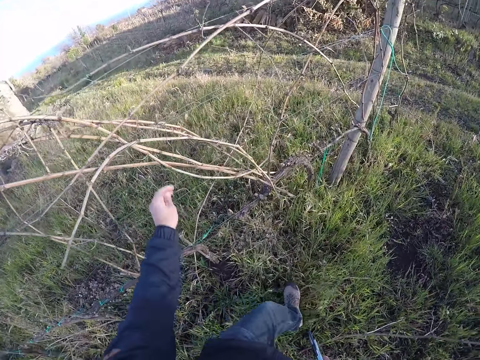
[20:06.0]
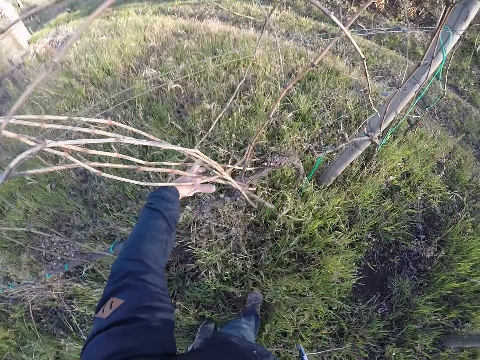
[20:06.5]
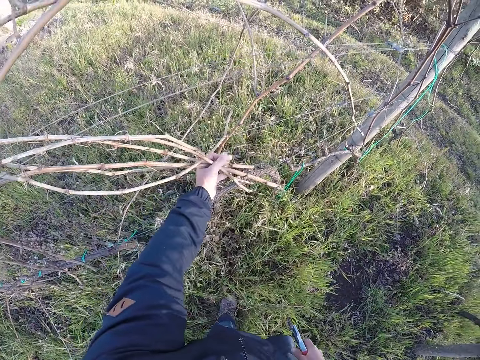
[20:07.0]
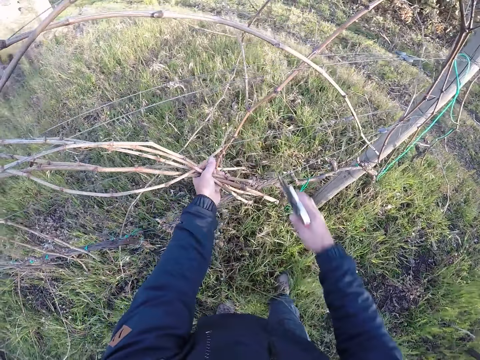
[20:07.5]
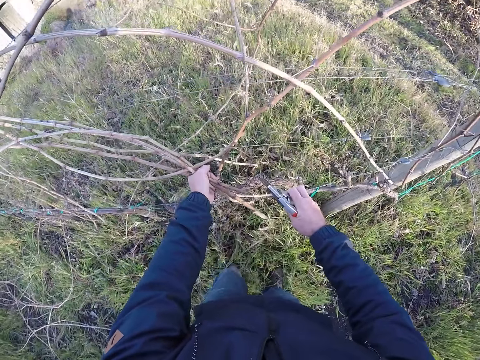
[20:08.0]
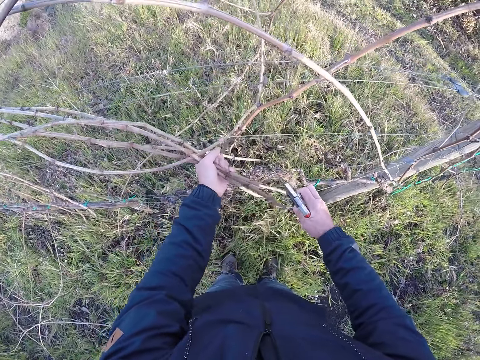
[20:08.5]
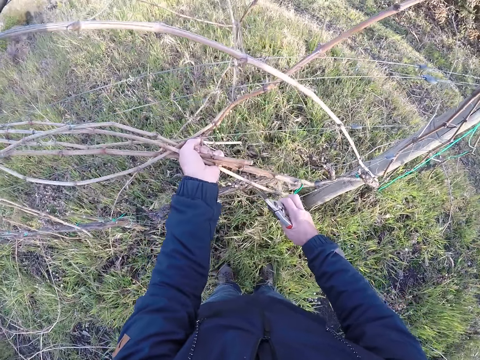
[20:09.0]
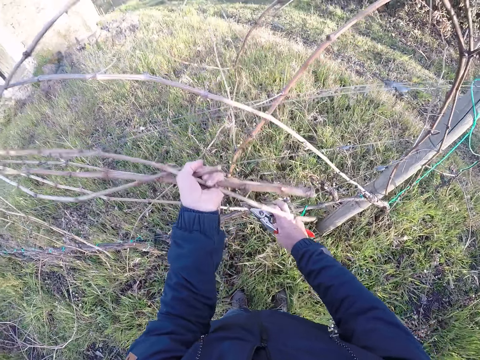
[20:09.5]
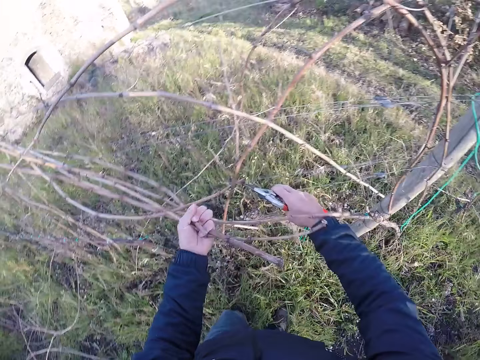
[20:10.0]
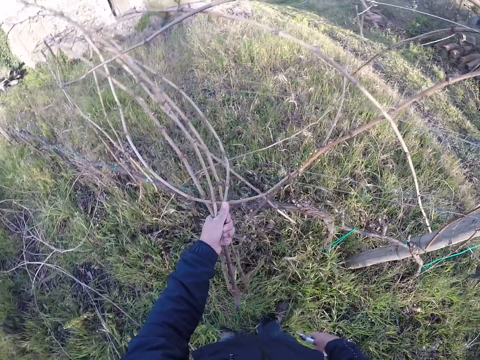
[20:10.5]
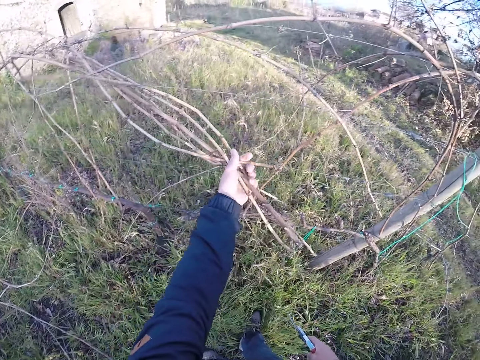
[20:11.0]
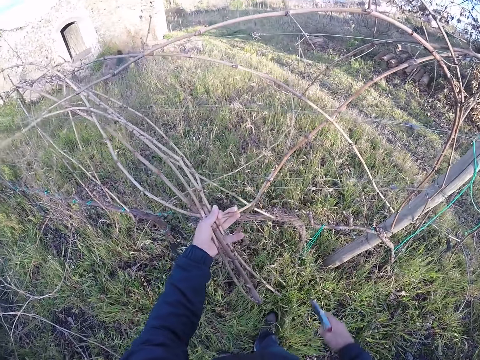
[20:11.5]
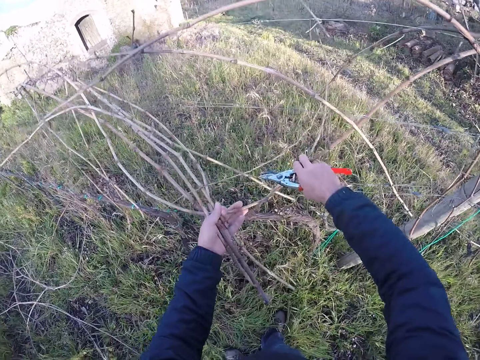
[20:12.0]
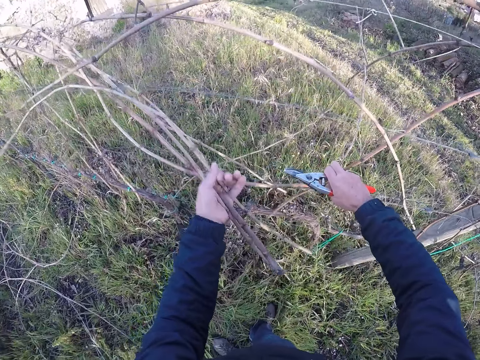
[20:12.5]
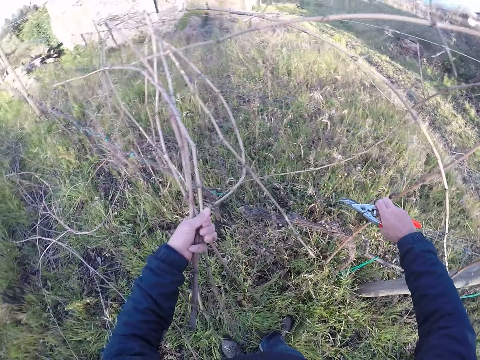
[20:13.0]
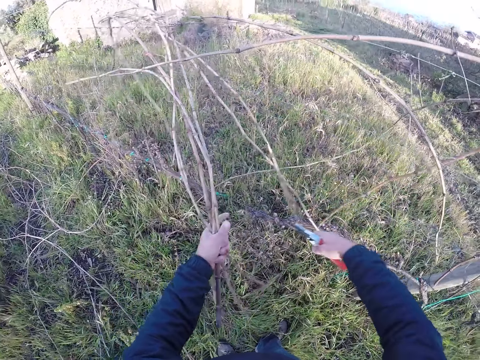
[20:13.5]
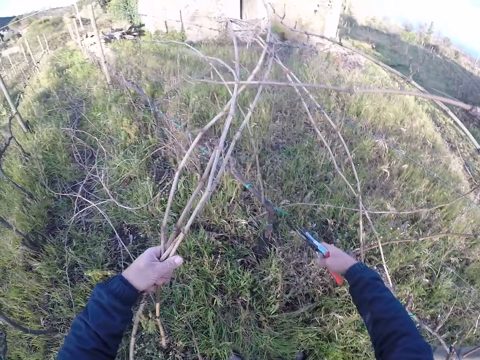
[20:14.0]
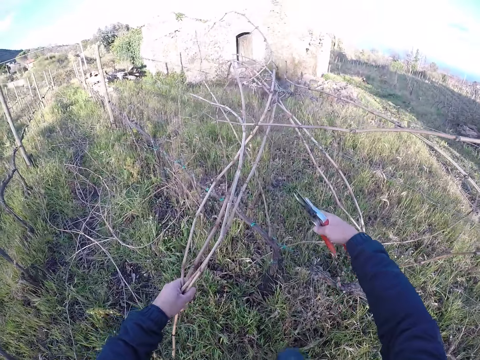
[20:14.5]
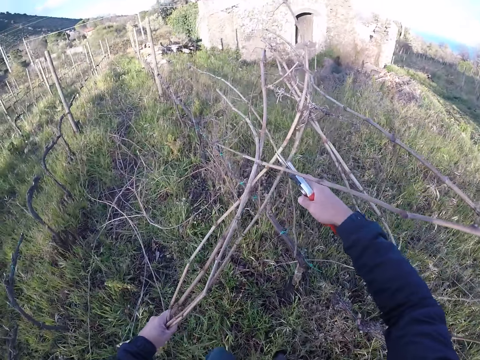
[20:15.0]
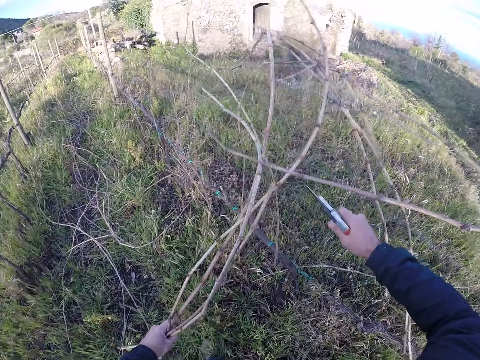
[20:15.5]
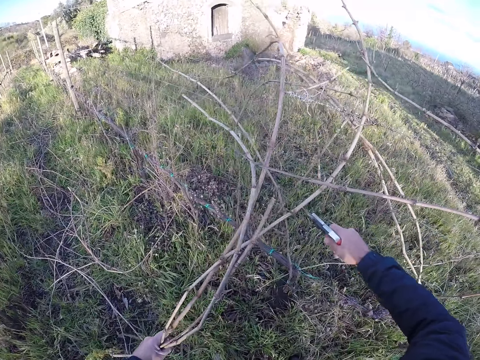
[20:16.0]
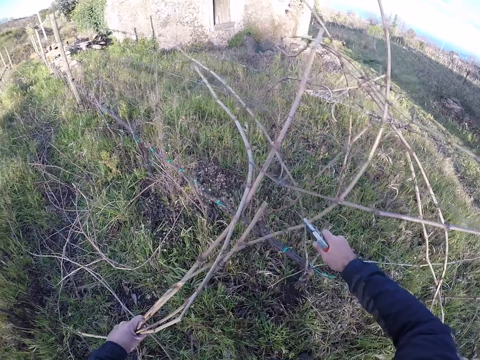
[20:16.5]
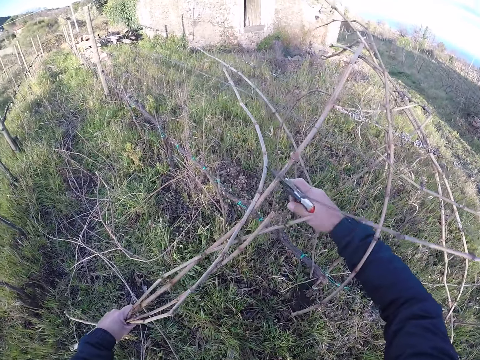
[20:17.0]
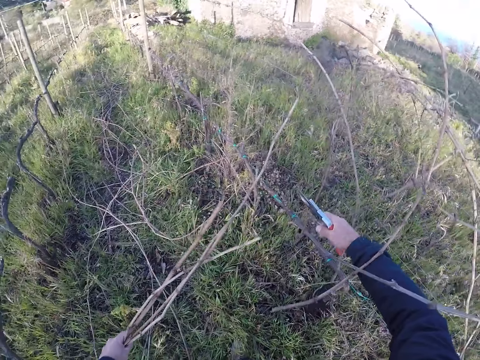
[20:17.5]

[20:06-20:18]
The camera wearer holds a bunch of twigs on the fence with her left hand. She pulls the barb wire with her right hand. She pulls a twig with her right hand. She cuts the twigs with the pruner in her right hand.

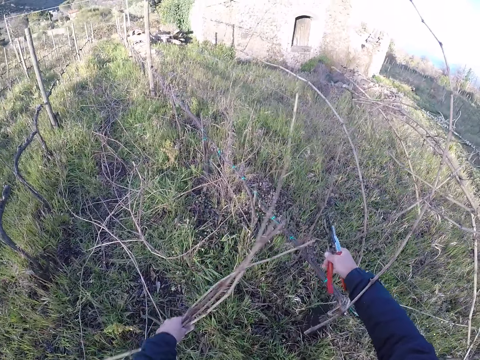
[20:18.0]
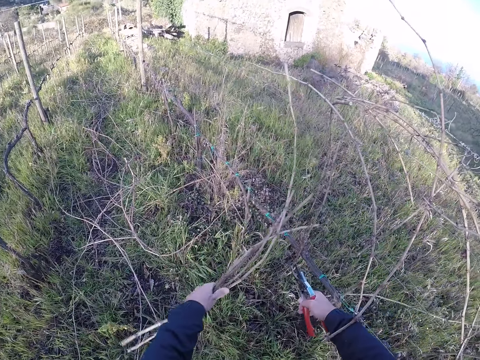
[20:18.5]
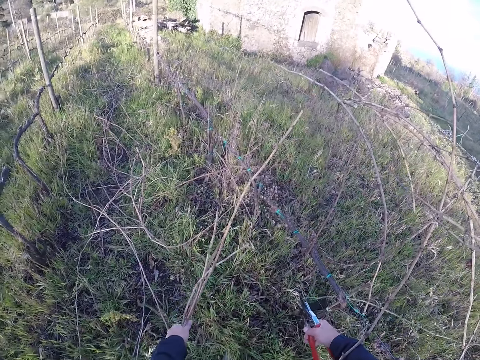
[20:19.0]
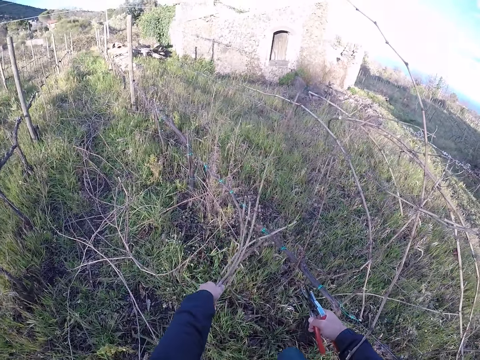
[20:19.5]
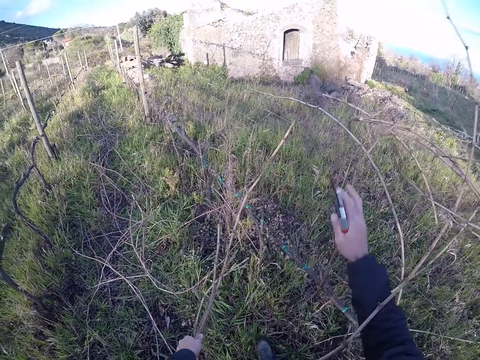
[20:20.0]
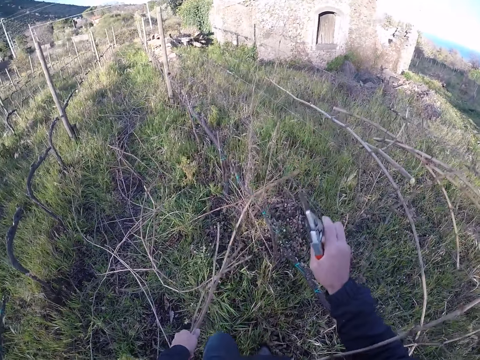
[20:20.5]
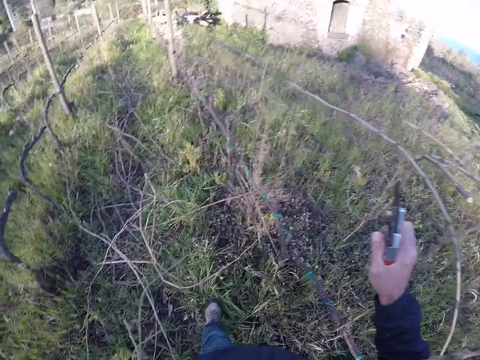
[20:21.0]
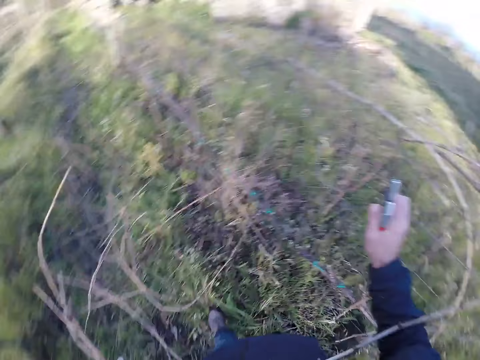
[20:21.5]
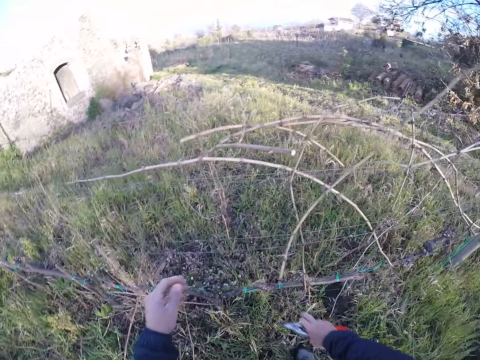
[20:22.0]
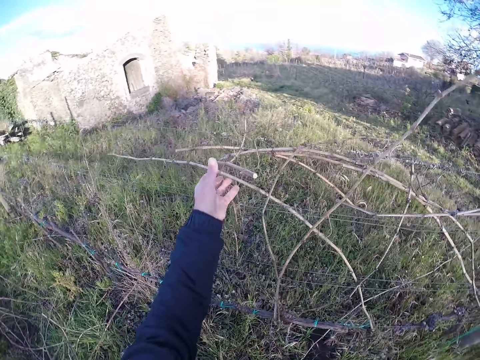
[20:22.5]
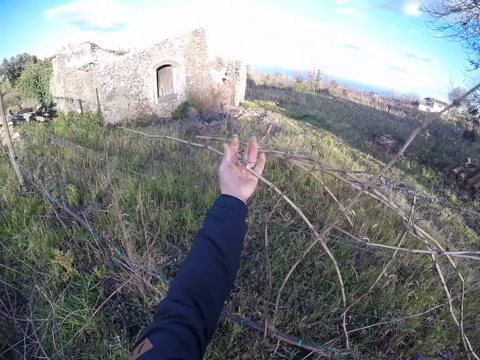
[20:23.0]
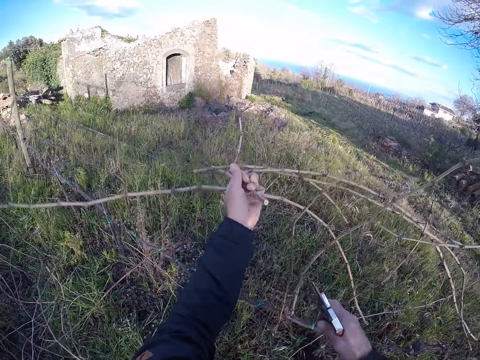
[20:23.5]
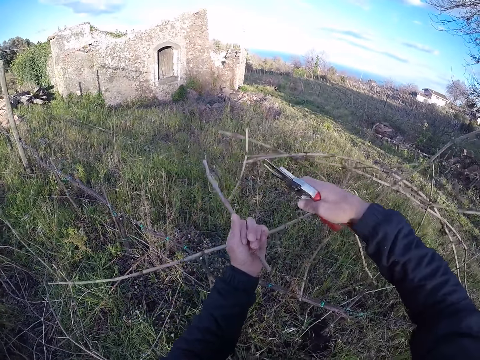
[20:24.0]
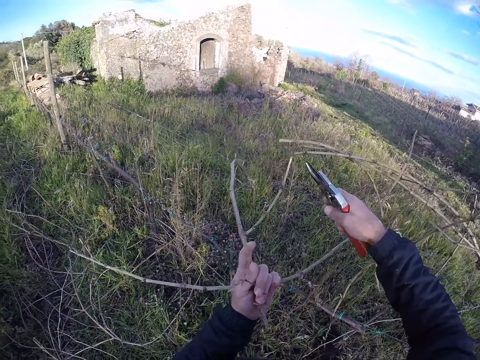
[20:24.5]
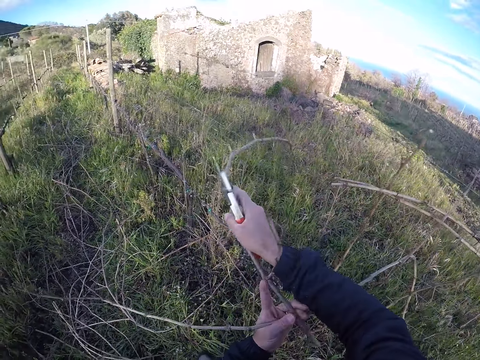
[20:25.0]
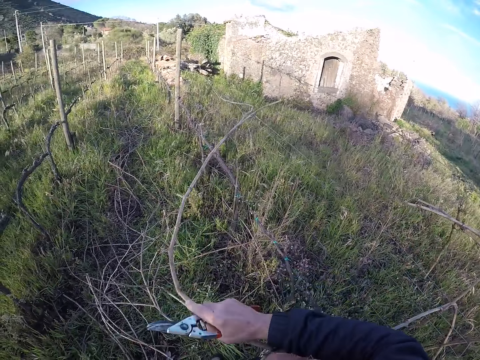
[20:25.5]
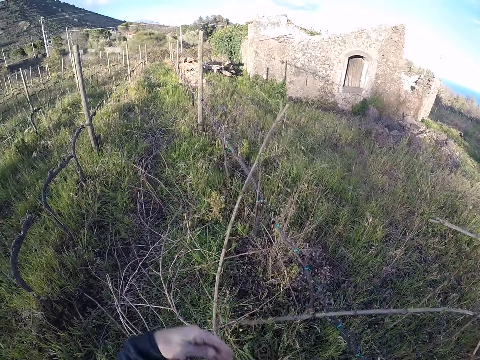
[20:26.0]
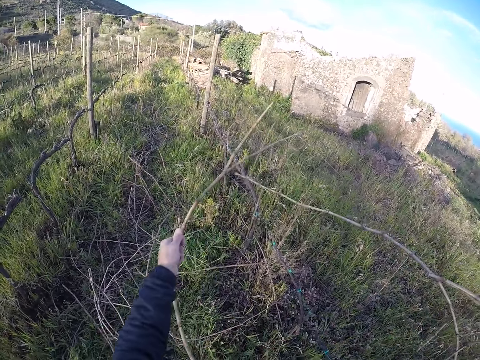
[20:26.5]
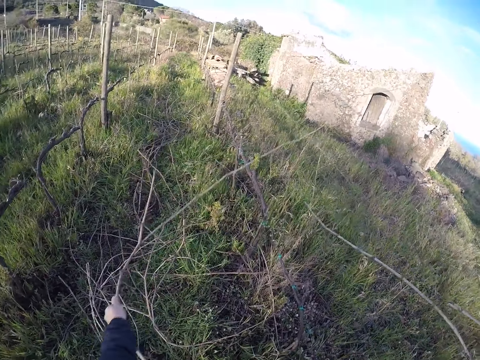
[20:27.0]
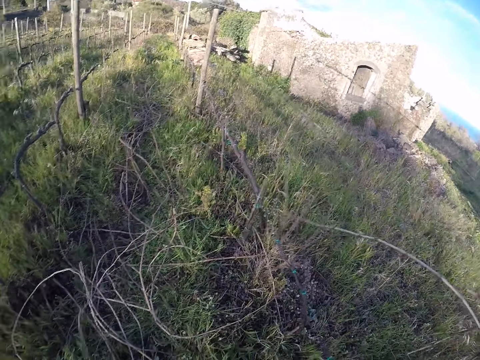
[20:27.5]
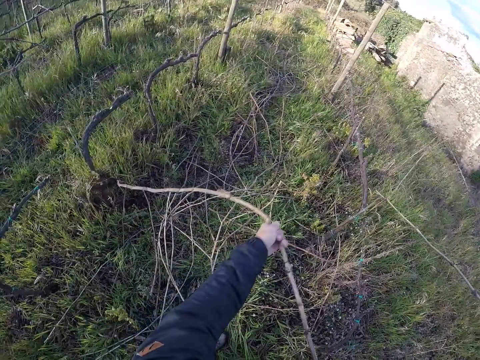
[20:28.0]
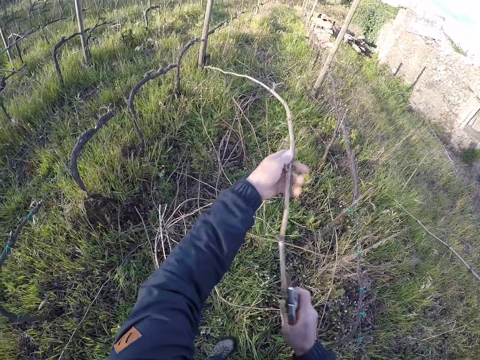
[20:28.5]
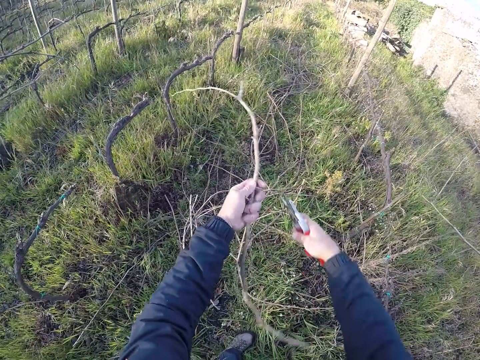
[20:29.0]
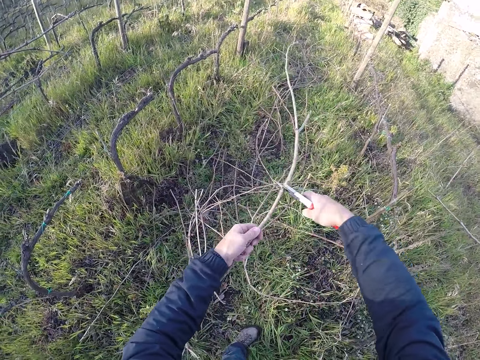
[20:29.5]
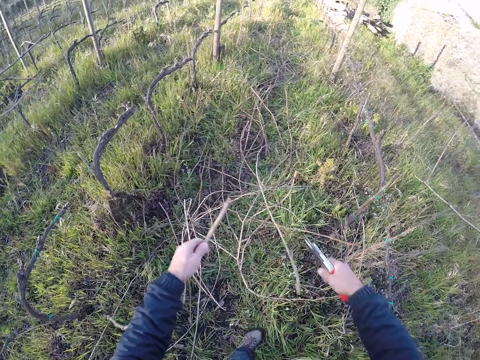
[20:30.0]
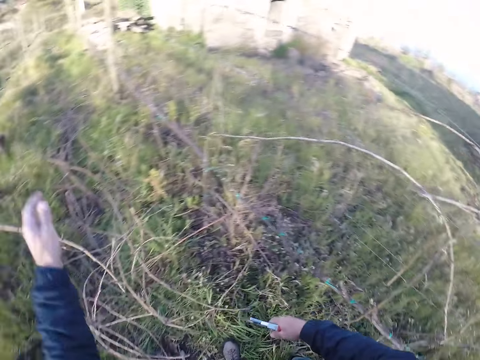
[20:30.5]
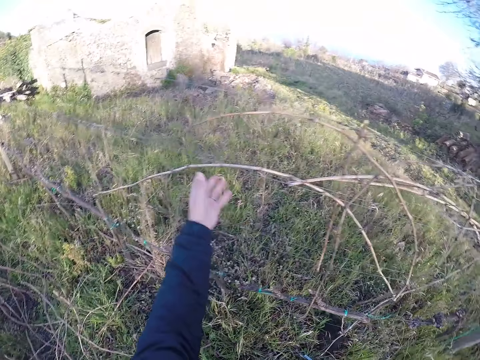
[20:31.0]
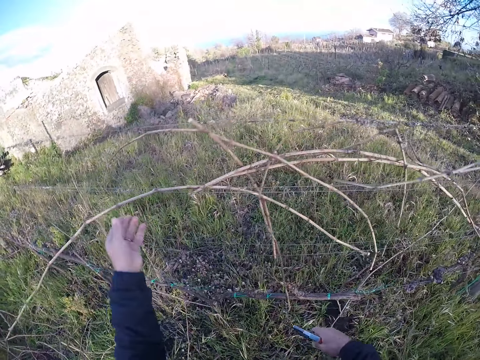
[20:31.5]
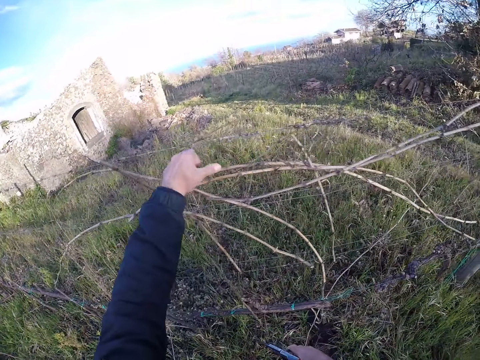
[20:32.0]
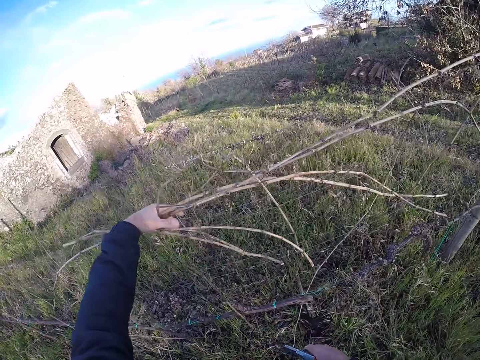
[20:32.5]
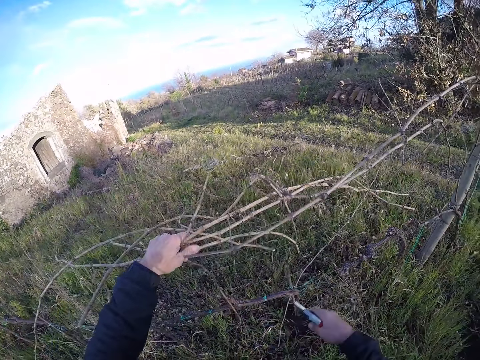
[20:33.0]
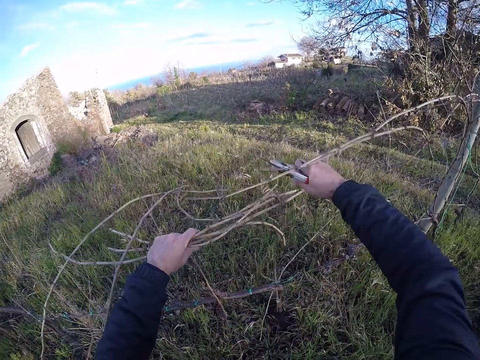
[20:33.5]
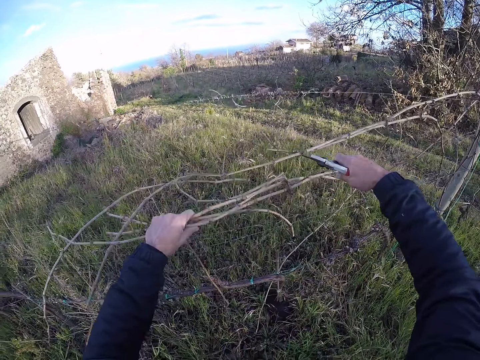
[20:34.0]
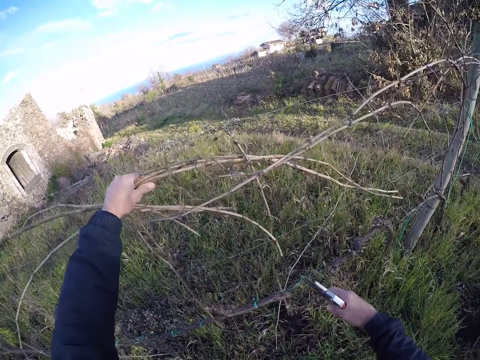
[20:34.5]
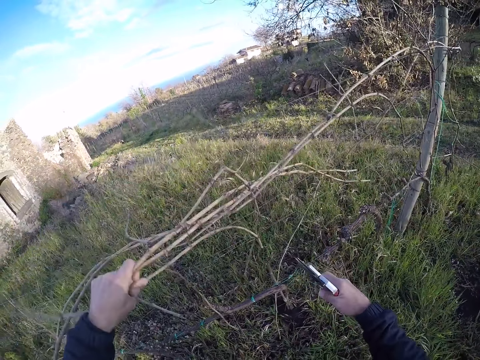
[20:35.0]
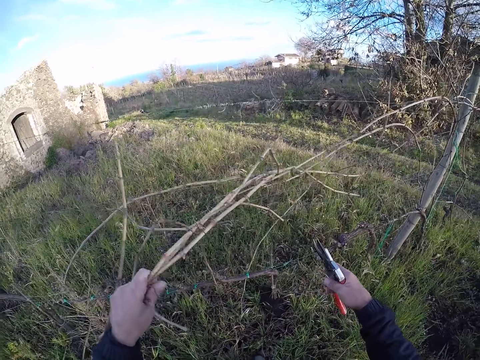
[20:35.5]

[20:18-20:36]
The camera wearer pulls the twig with her left hand. She removes branches from the fence. She pulls the barb wire with her right hand. She drops the twigs on the ground with her left hand. She picks twigs from the barb wire with her left hand. She holds branches on the fence. She pulls the twig with her right hand. She pulls the twig with her left hand. She cuts the twig with the pruner in her right hand. She drops the twig on the ground with her left hand. She touches a twig with her left hand. She holds a bunch of twigs on the fence with her left hand. She cuts a part of the twig with the pruner in her right hand. She pulls the twigs with her left hand. She removes branches from the fence.
